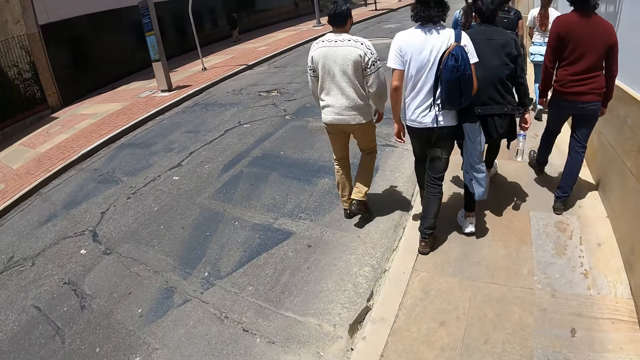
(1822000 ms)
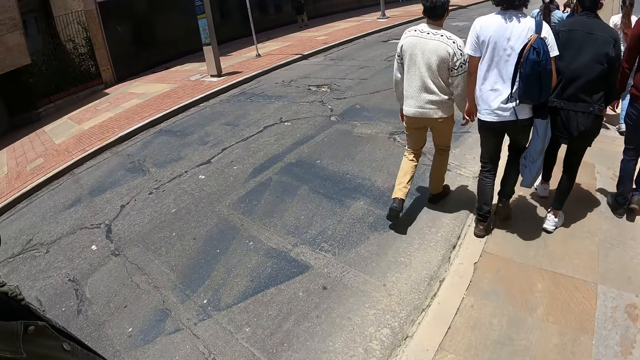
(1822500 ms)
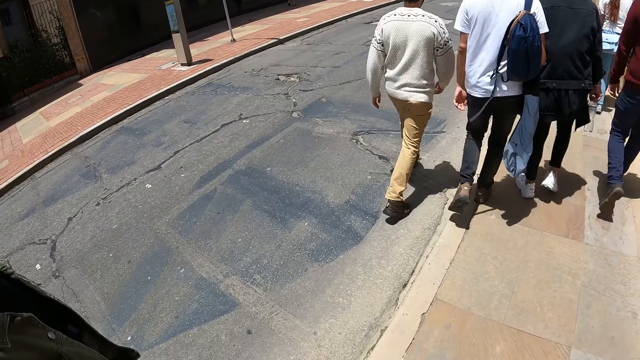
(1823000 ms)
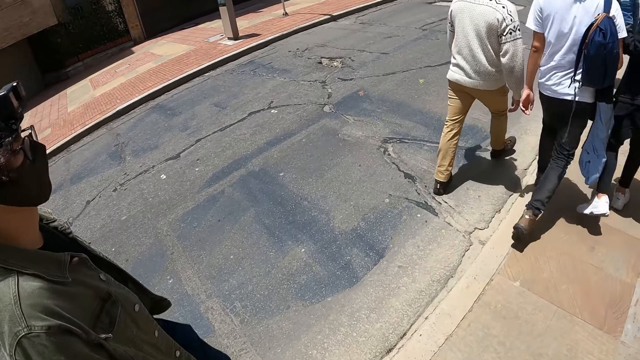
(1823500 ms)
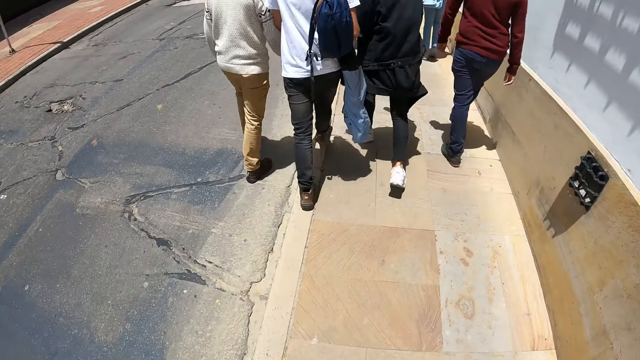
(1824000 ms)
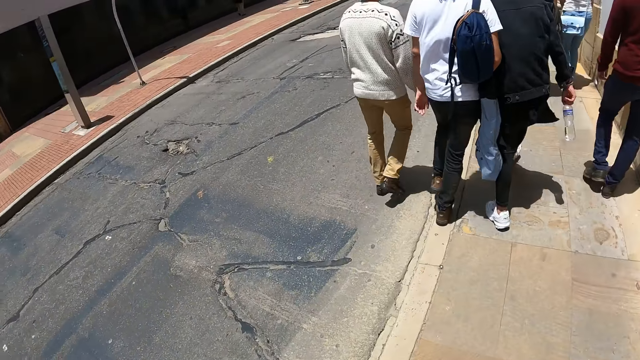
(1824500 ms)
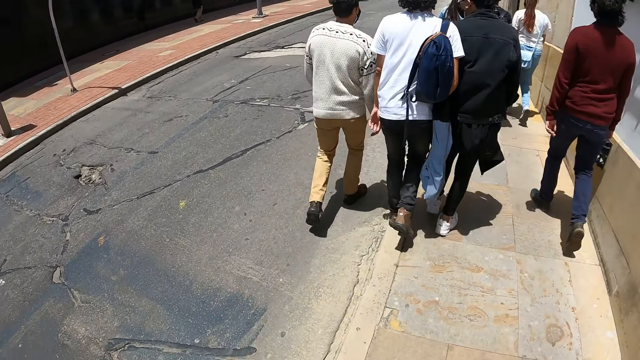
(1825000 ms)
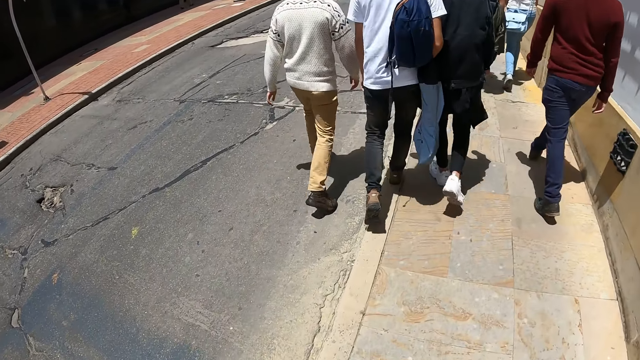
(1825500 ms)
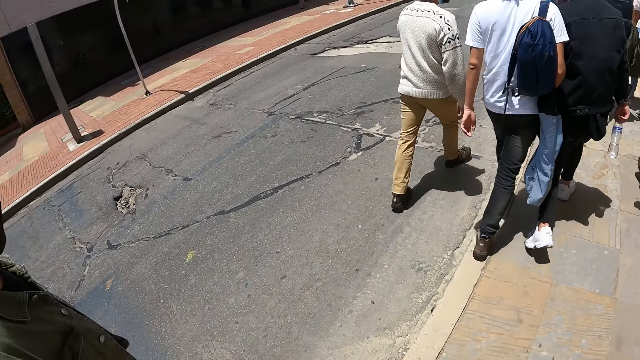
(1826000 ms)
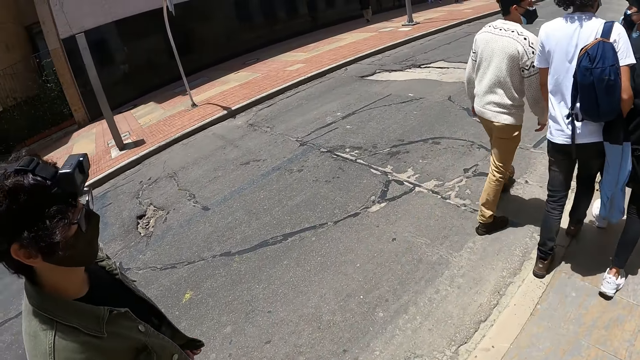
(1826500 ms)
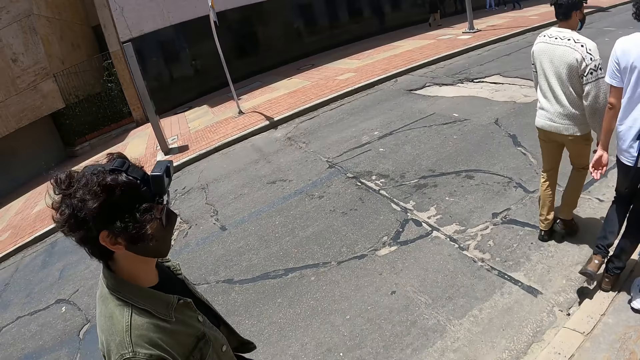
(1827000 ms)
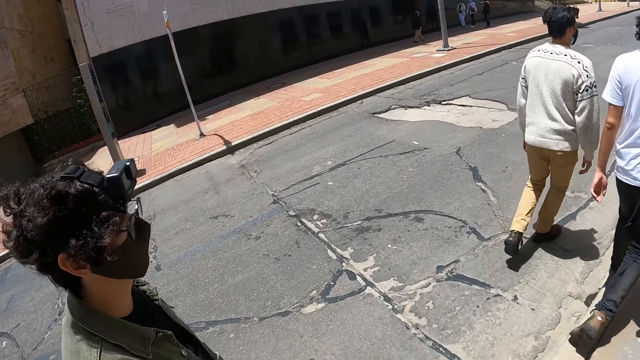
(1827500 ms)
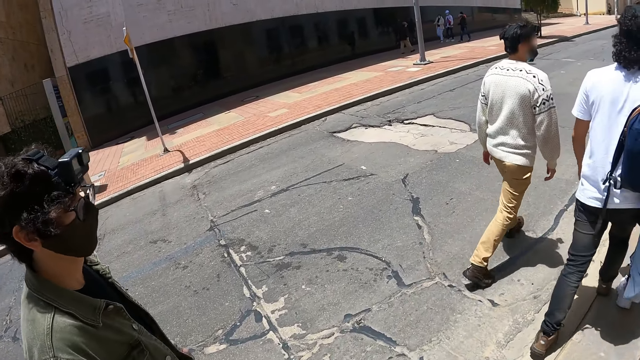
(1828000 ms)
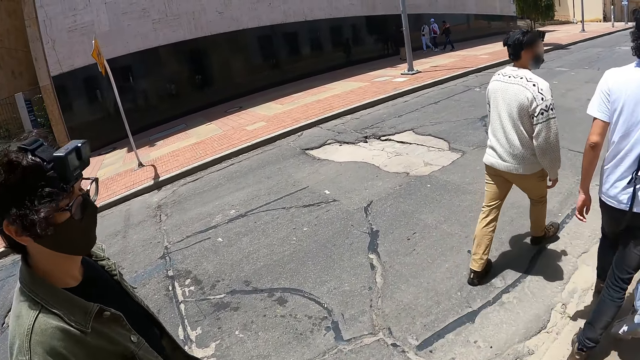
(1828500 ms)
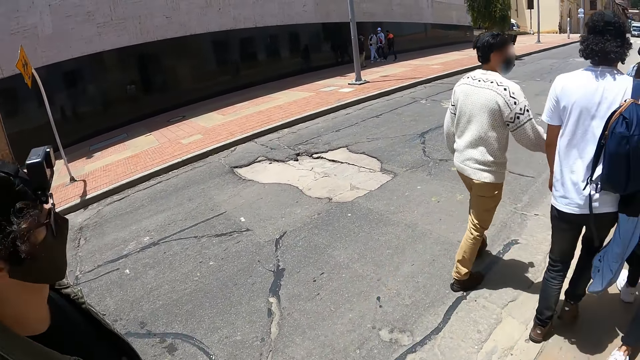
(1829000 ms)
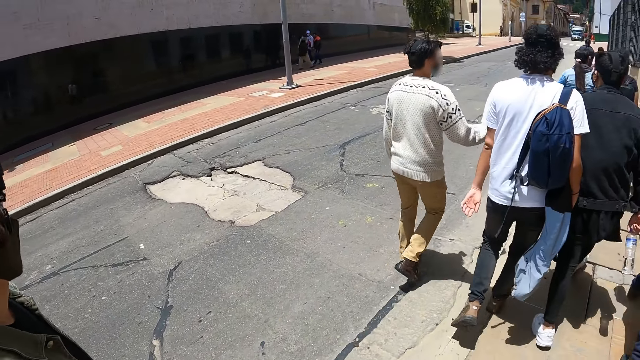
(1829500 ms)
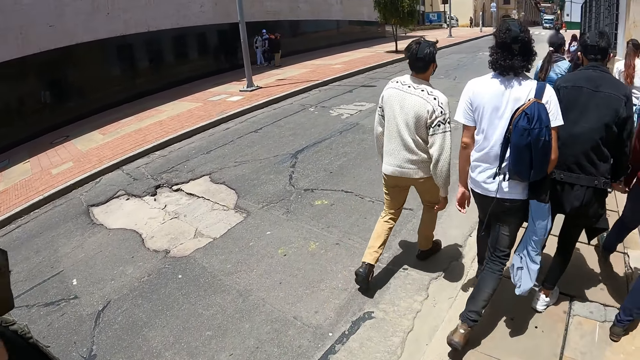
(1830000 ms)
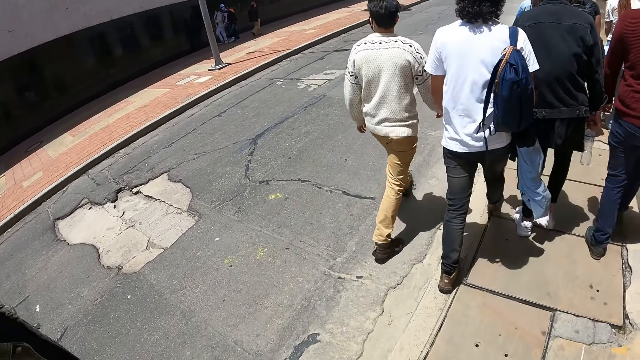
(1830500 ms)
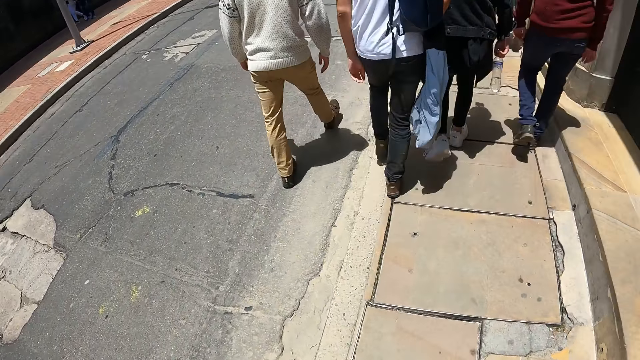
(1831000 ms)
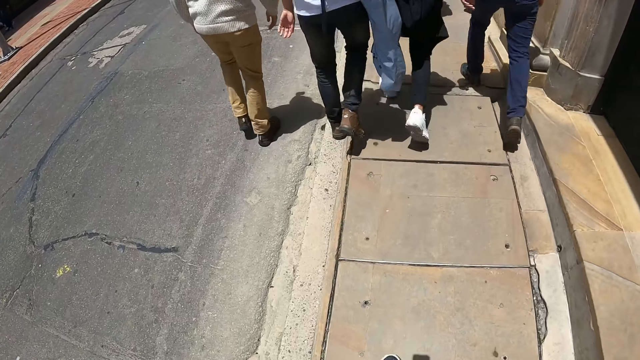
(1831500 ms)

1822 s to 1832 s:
The camera wearer walks along the street with a man.

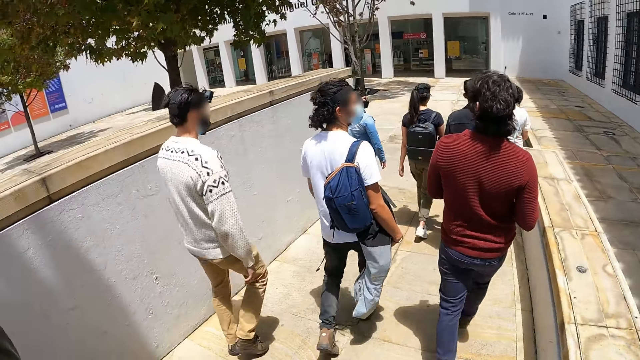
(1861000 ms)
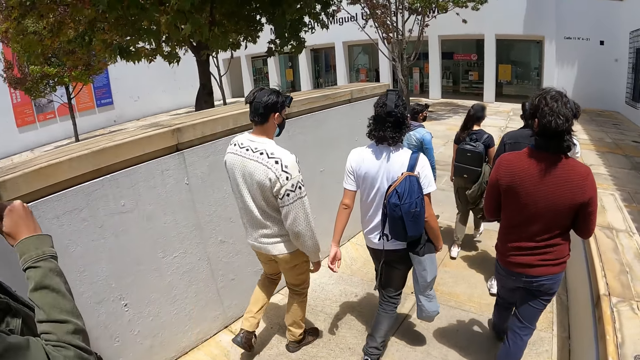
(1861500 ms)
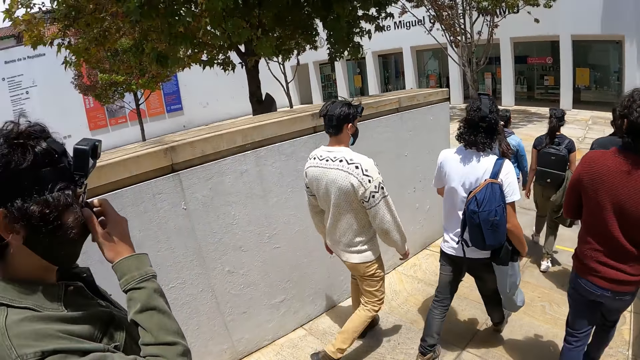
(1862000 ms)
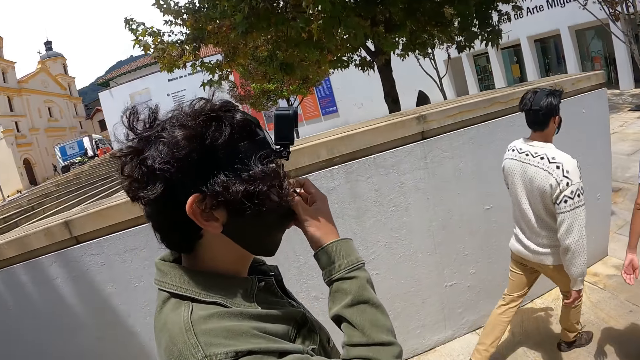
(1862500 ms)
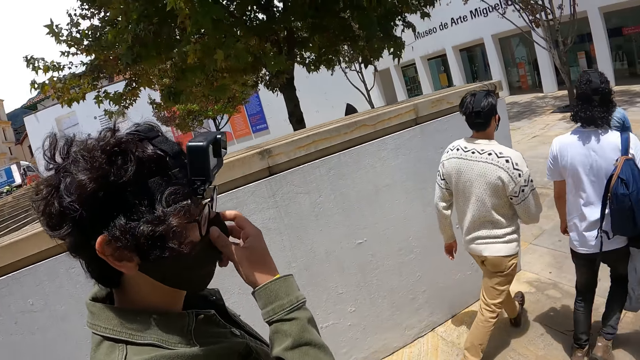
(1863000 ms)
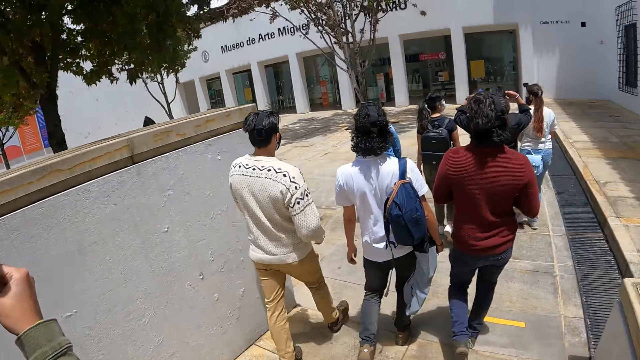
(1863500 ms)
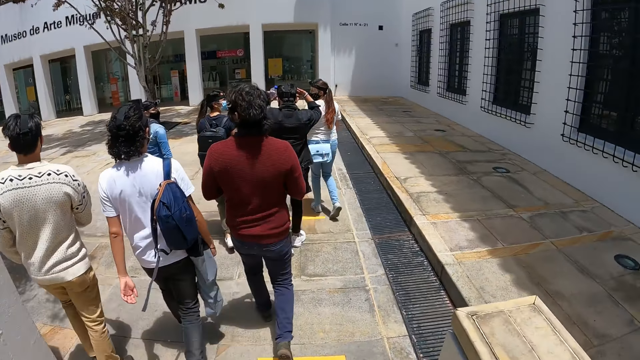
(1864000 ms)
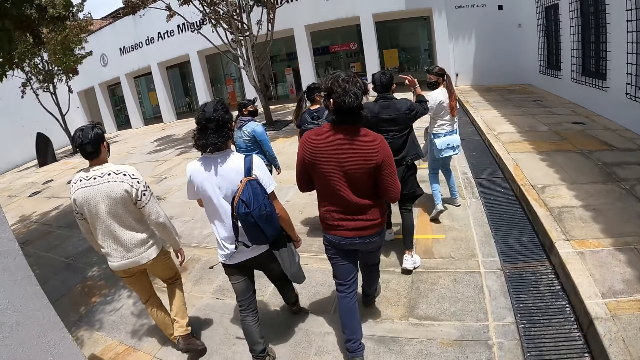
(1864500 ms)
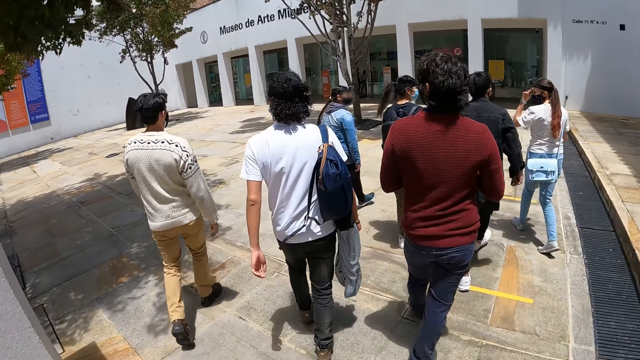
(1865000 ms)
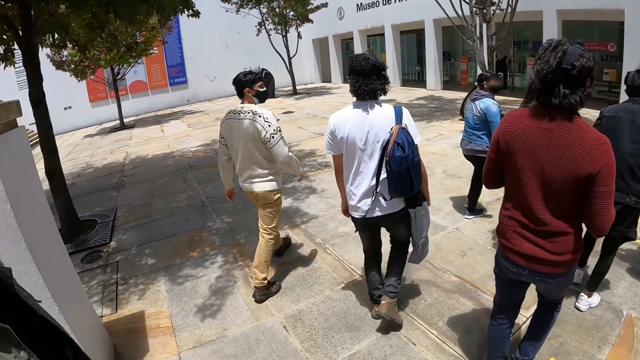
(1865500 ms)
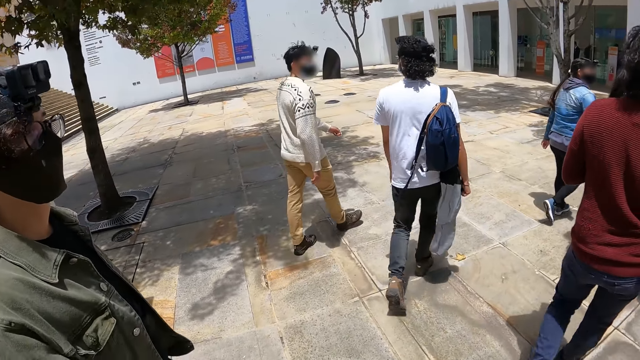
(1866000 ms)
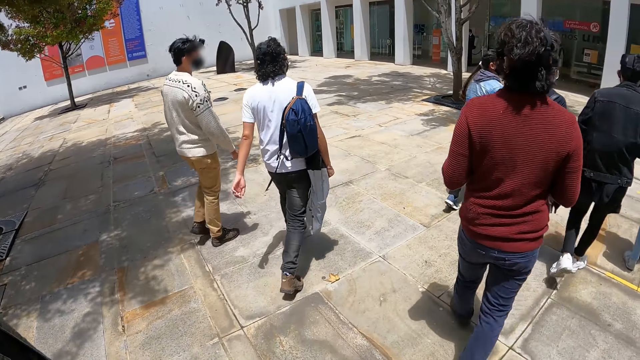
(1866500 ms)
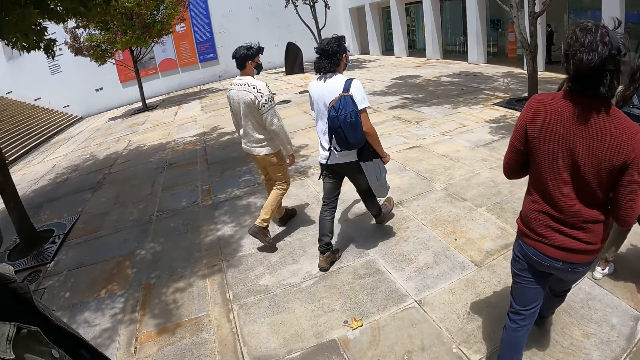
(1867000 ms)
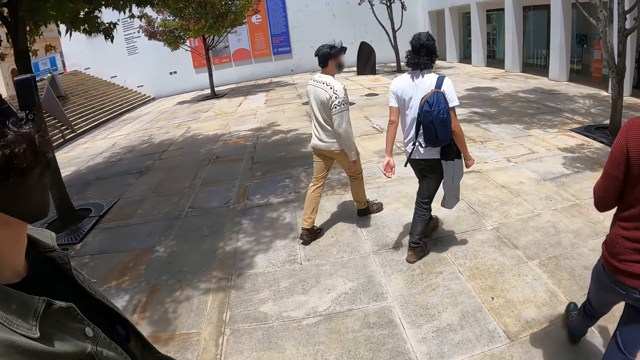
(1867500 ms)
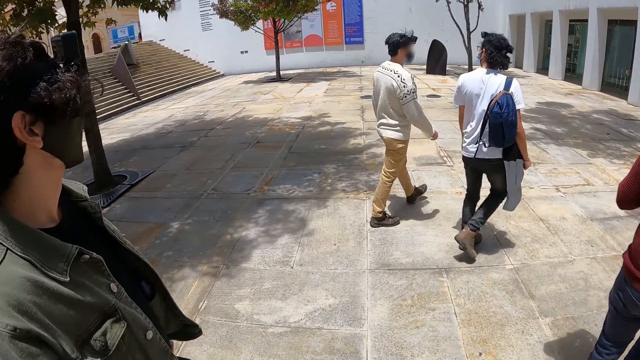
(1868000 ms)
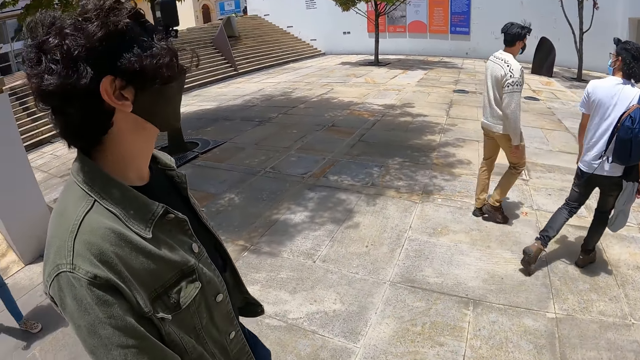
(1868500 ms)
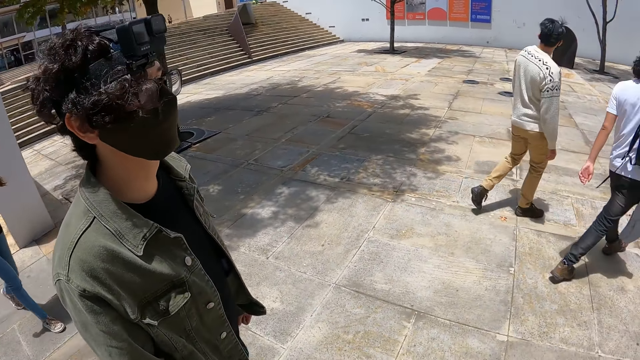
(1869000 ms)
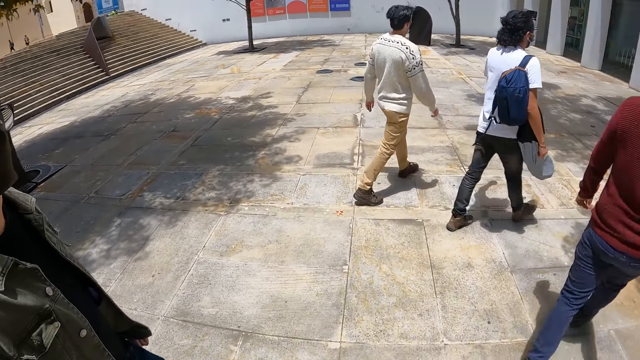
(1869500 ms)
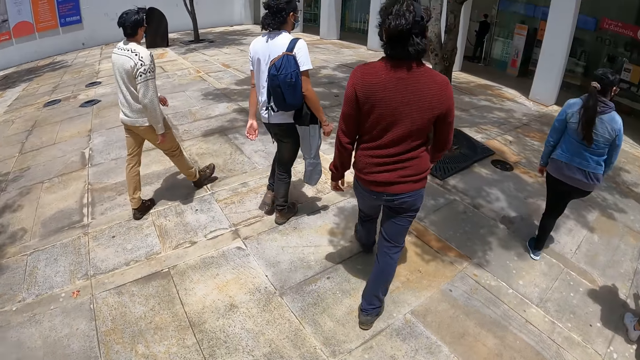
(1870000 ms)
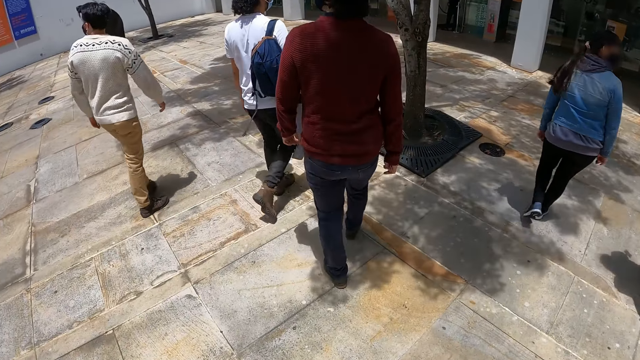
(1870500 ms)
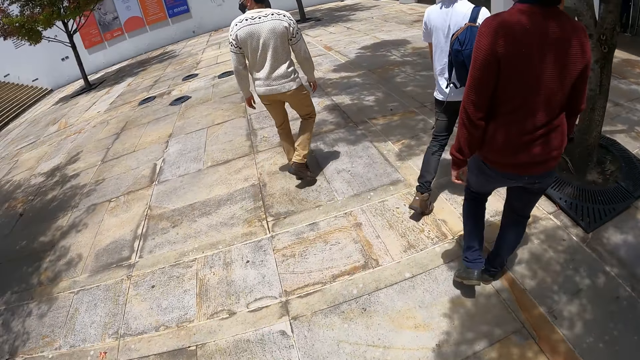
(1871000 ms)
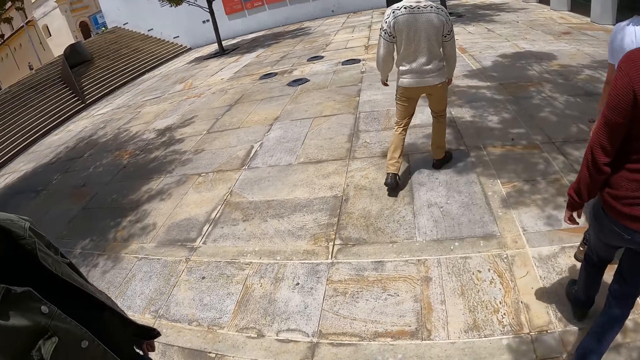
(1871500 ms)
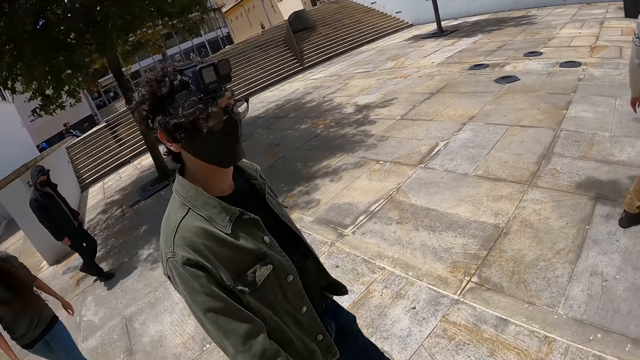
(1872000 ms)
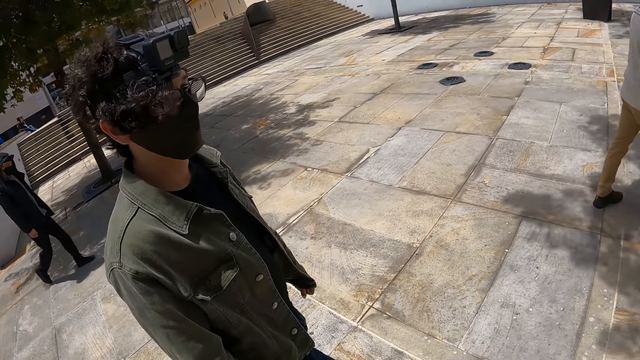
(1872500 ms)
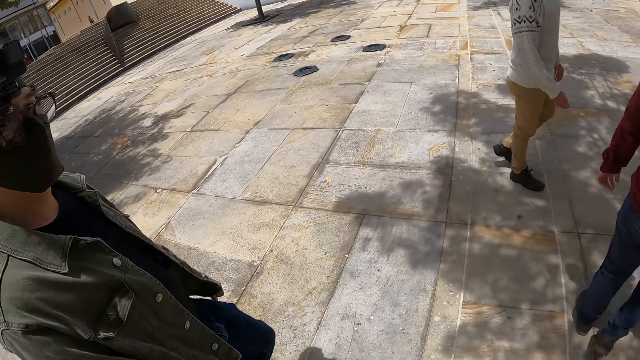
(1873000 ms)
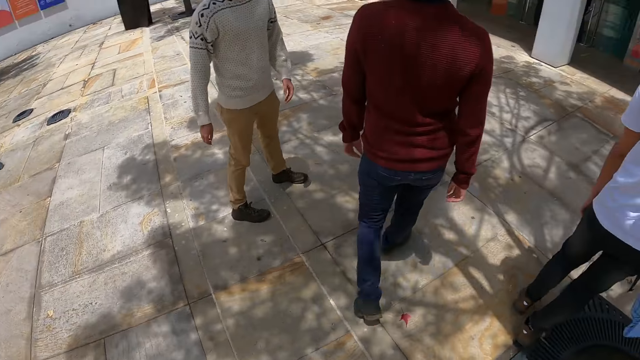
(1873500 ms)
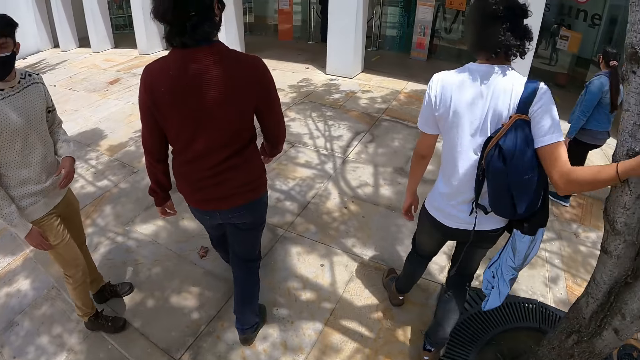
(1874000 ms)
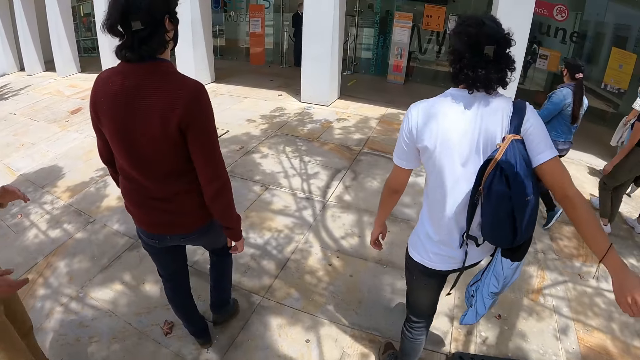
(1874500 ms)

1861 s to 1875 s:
A man adjusts a face mask with his right hand. The camera wearer stares at the man. The man walks outside. The camera wearer walks towards a building with the man.
